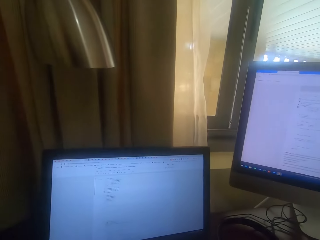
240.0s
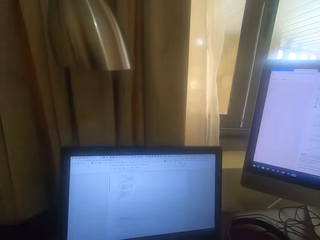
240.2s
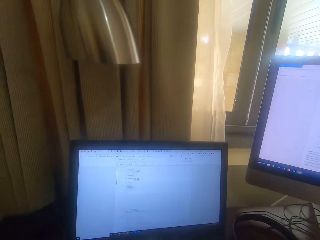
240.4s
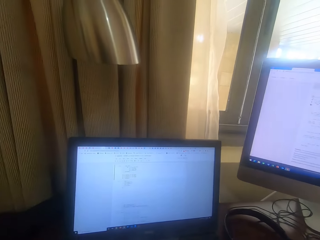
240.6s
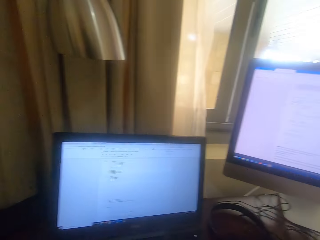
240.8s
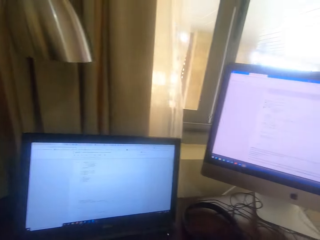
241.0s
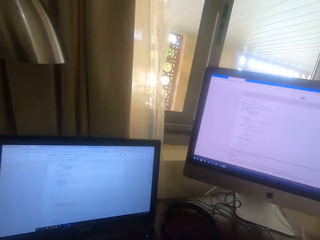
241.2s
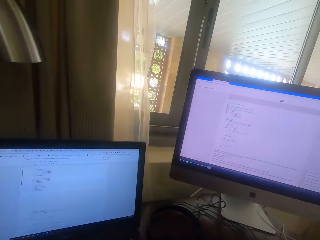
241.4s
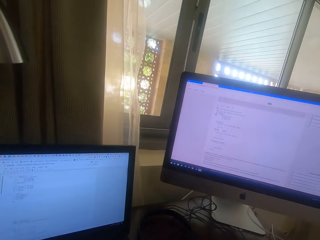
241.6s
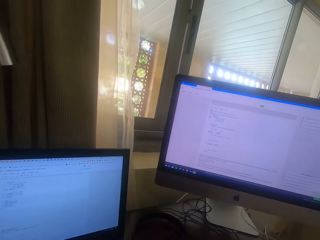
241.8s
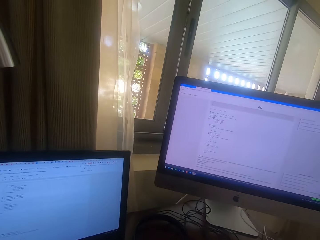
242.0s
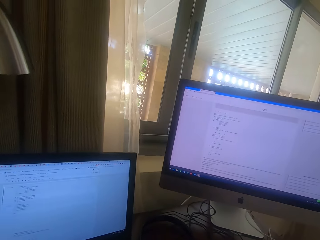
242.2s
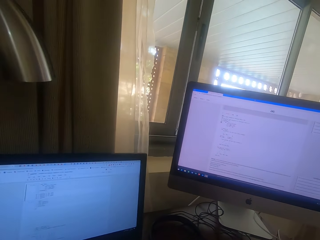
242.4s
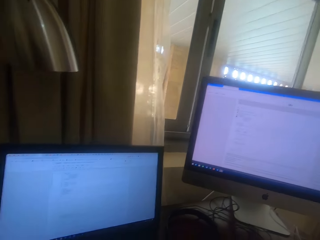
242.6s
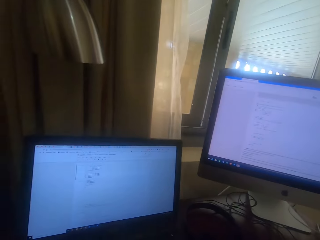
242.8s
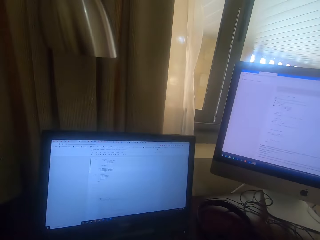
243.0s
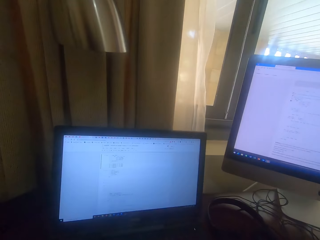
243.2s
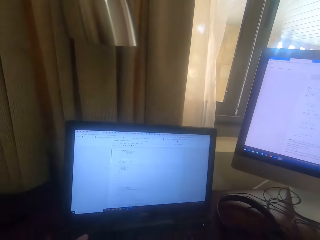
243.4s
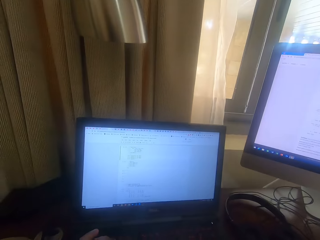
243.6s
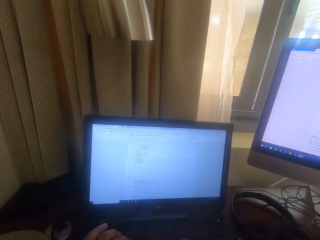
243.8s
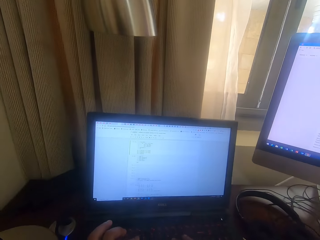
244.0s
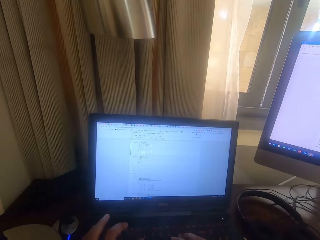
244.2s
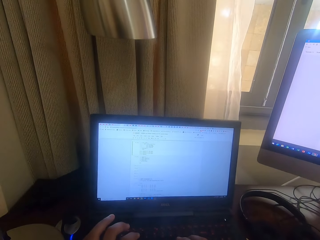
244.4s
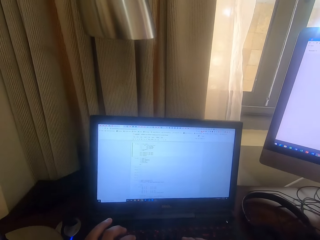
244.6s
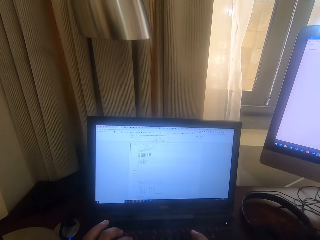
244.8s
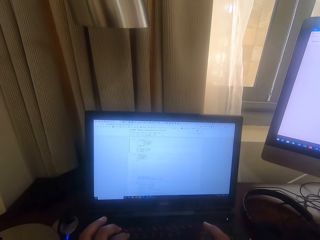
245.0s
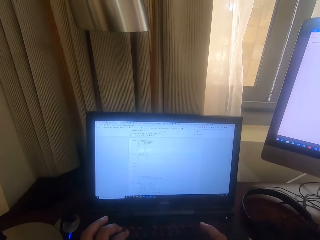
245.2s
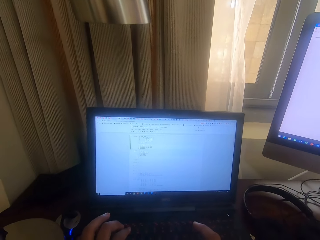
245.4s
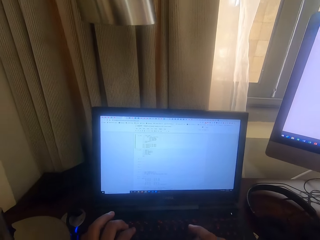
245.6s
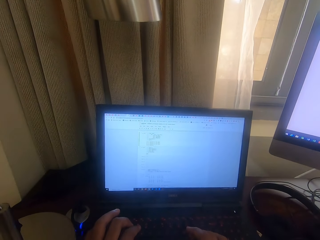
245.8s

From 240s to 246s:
The camera wearer types.

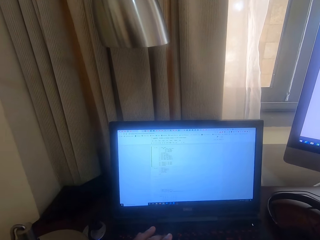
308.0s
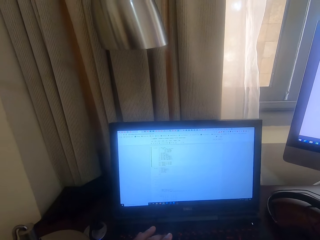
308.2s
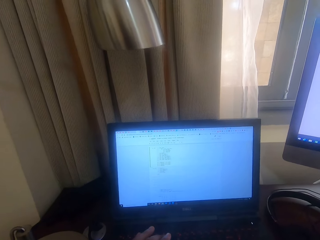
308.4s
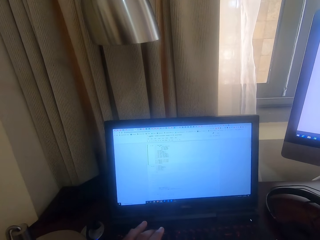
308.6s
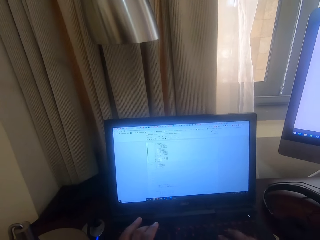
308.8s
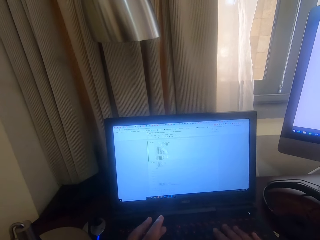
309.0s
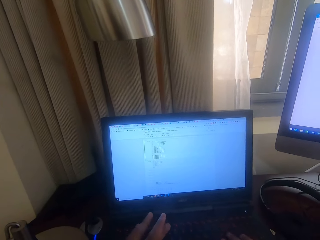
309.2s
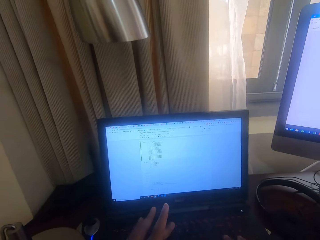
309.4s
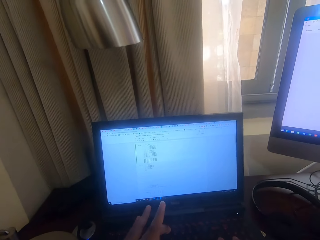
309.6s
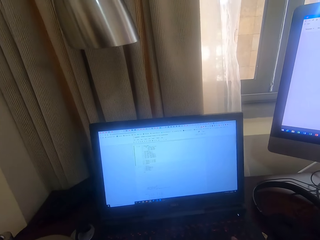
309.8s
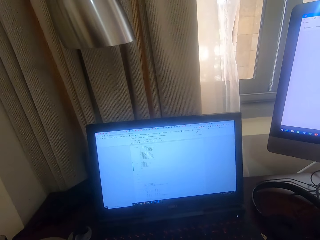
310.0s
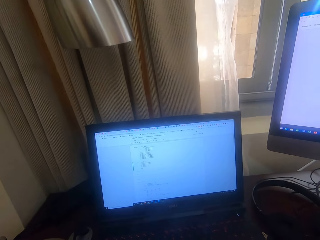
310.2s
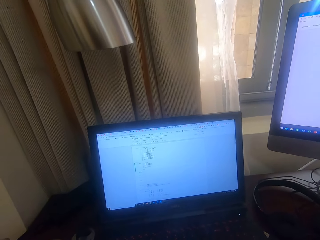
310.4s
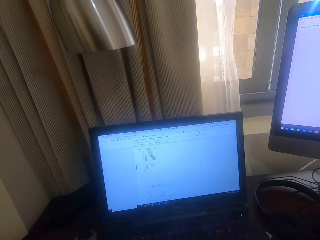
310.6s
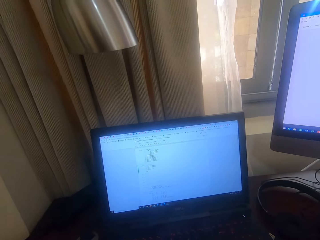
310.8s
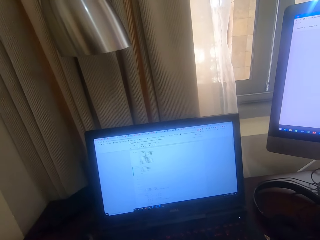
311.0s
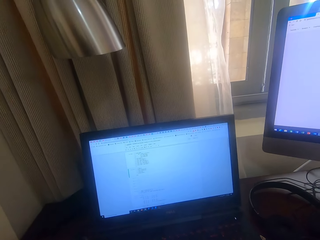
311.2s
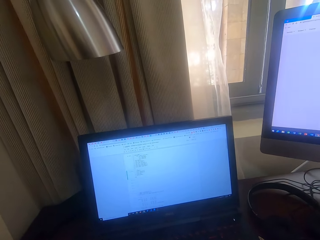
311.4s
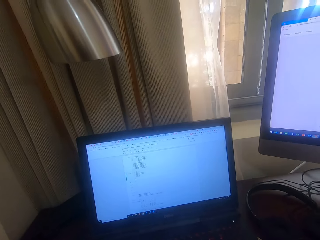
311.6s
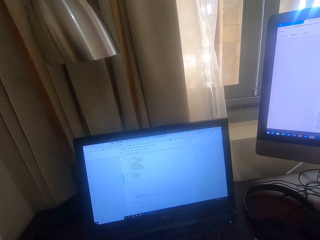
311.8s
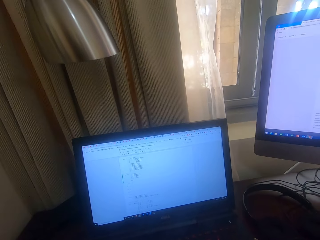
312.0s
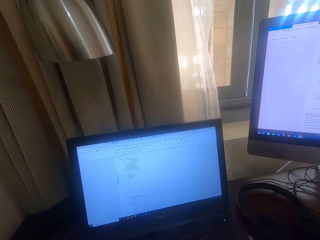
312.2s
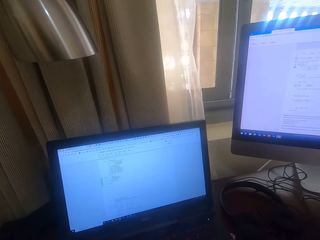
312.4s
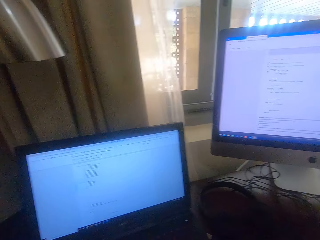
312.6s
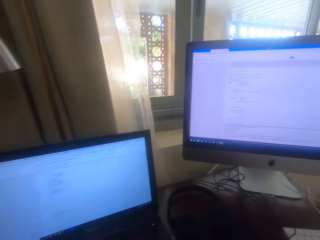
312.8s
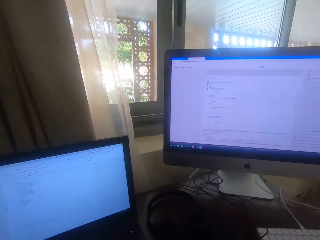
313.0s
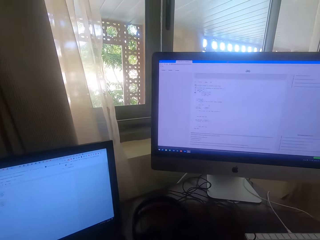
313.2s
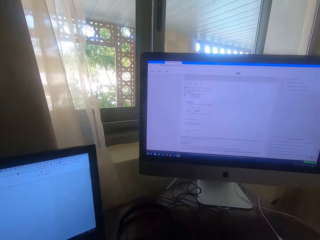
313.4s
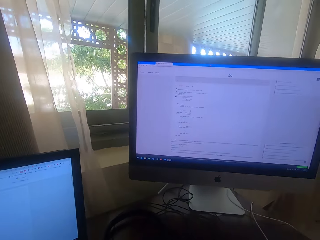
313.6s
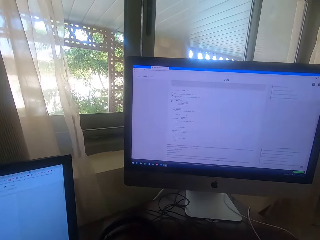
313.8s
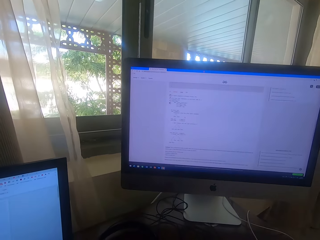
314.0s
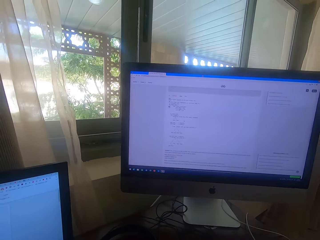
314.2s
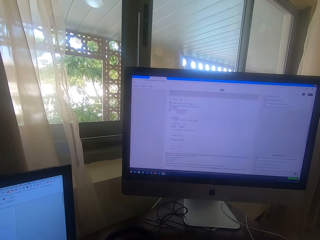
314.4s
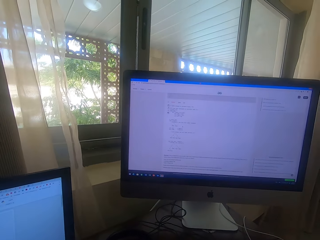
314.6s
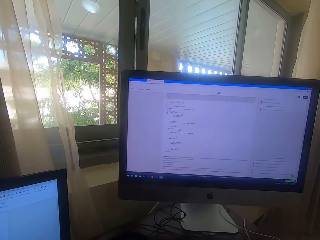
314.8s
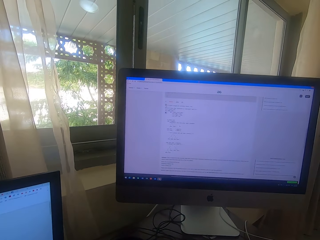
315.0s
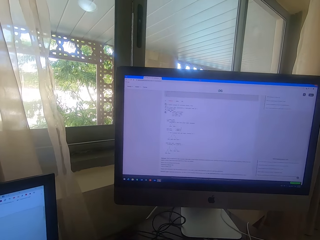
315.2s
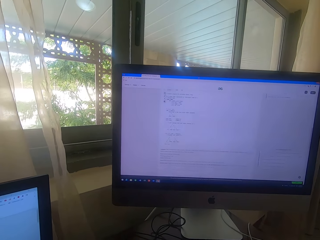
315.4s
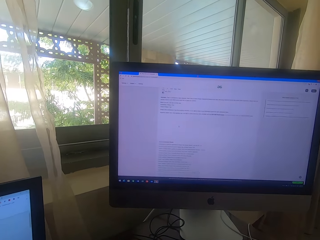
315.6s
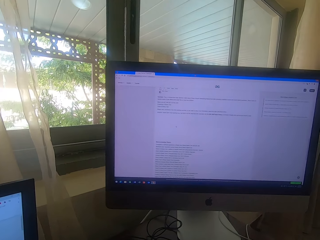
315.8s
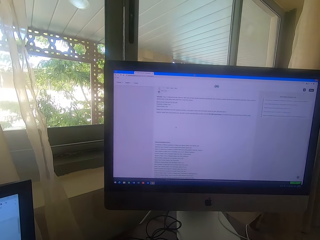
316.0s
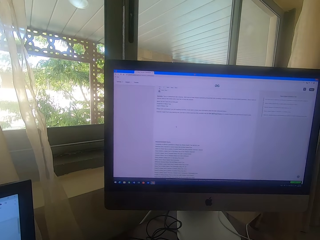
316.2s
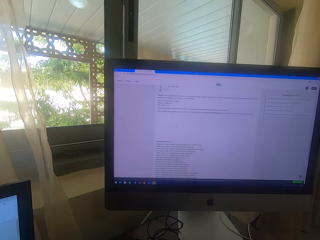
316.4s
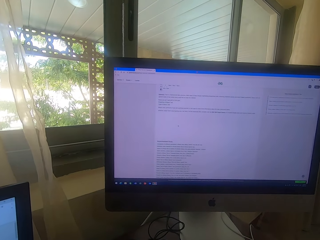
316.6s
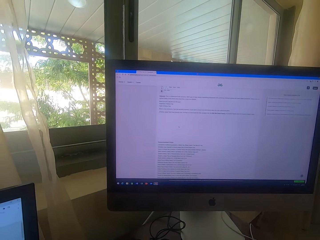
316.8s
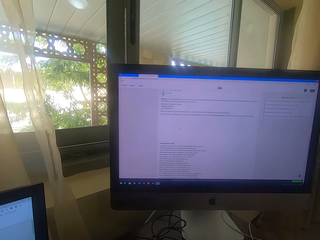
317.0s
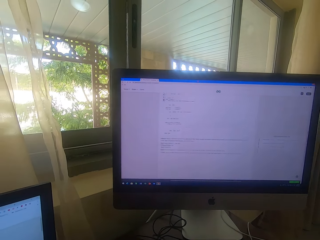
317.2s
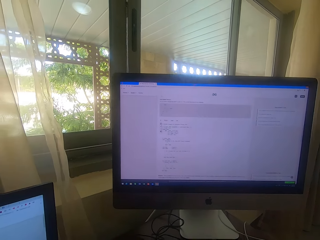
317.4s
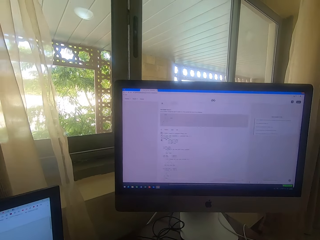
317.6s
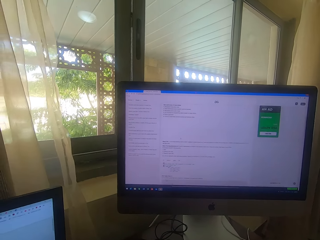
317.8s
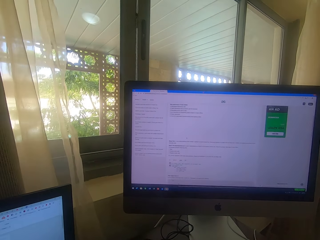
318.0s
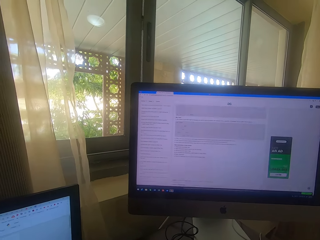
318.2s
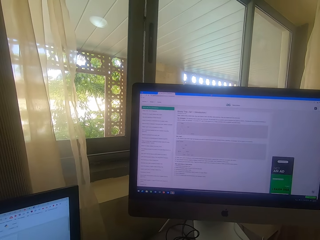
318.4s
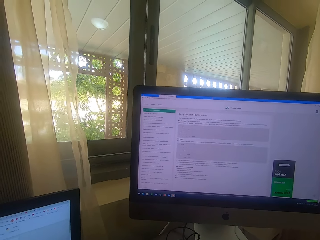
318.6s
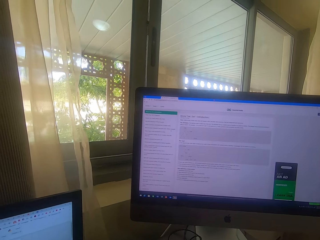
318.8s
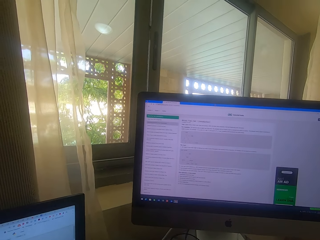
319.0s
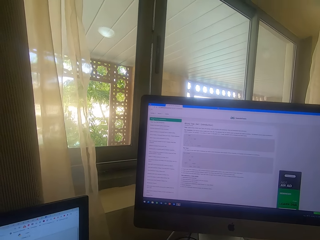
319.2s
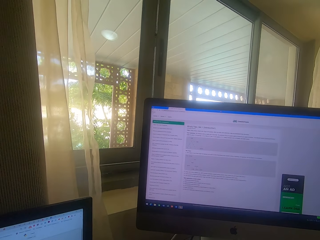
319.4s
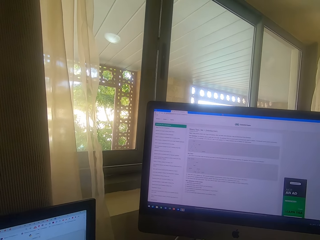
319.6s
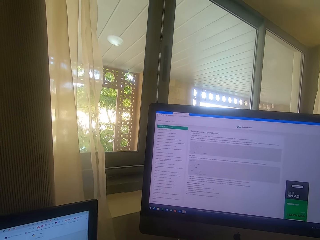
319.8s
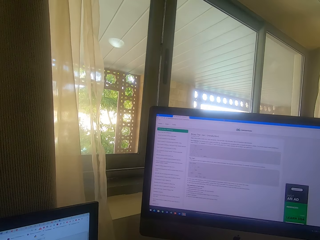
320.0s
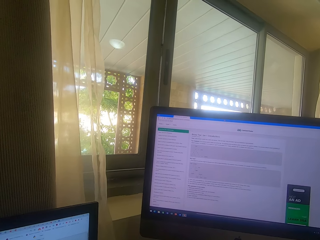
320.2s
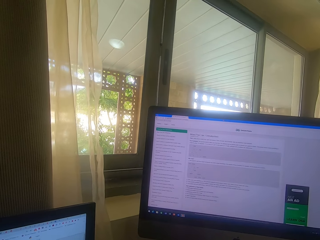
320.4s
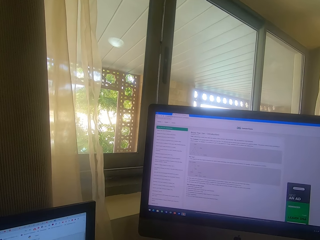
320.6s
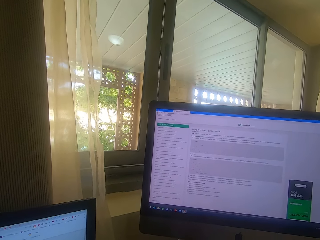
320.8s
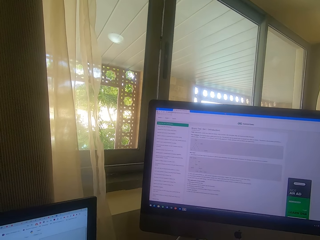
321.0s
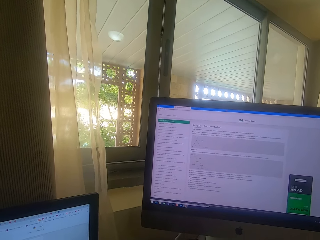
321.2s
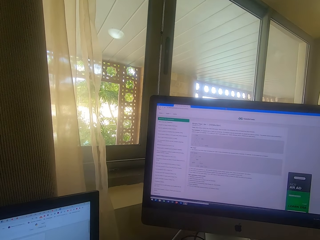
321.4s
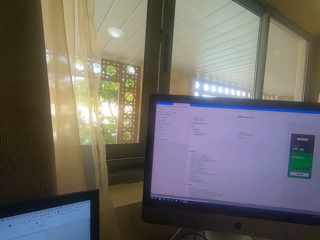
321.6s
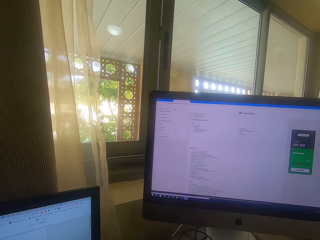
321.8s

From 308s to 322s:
The camera wearer murmurs. They stare at the desktop. They stare at the other desktop. They move the cursor on the desktop. They operate the desktop.

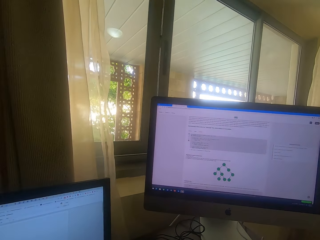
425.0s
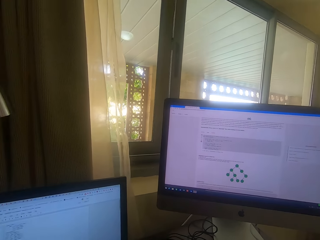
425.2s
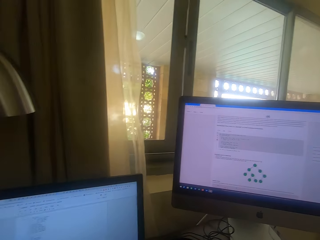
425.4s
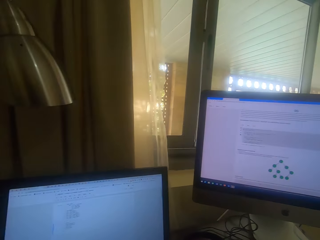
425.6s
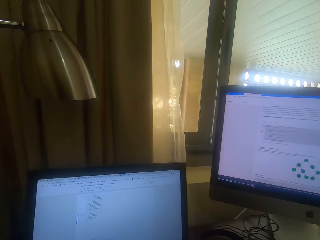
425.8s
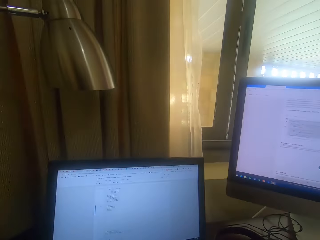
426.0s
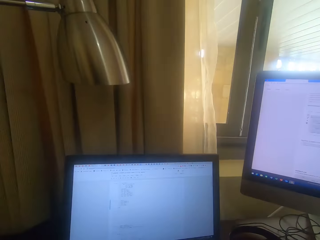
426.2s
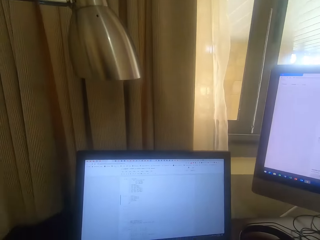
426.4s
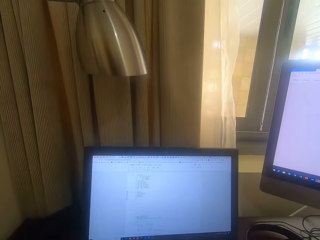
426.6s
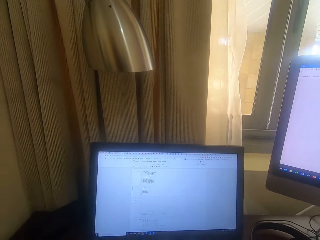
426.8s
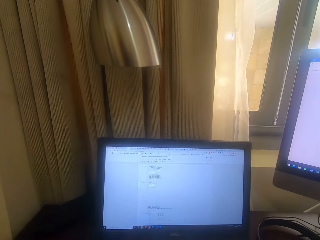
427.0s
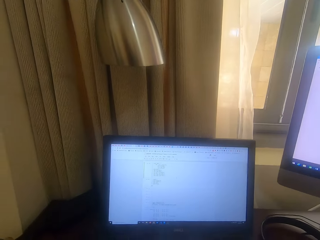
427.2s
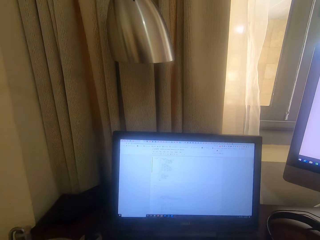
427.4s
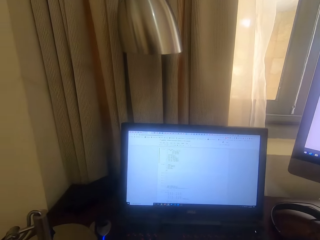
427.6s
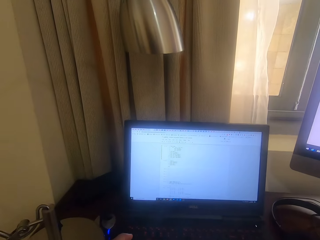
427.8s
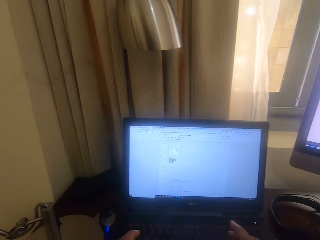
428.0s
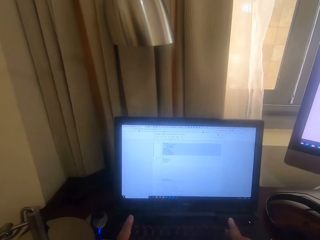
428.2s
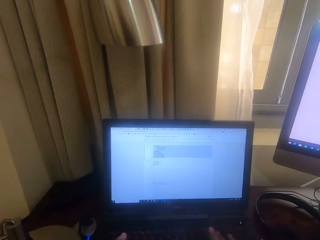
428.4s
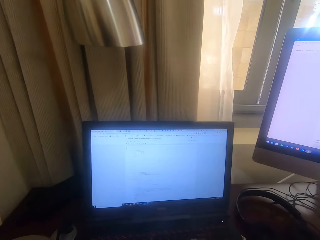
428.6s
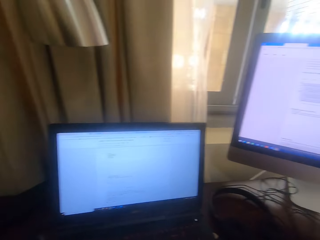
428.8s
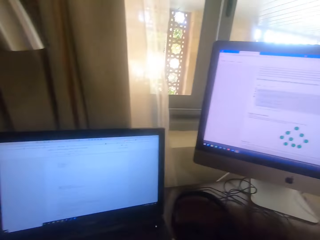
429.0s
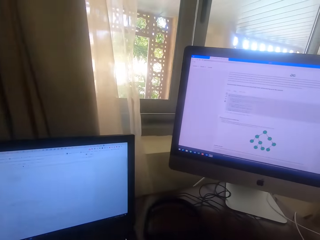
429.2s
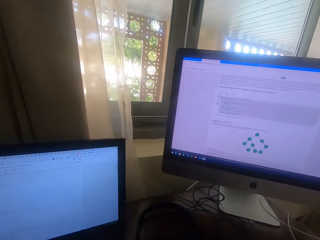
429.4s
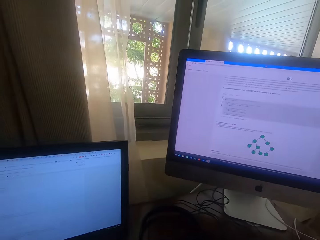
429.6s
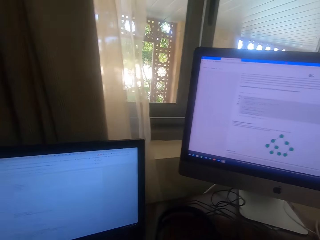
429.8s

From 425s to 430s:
The camera wearer stares at the other desktop. They type on the keyboard. They stare on the big desktop.
